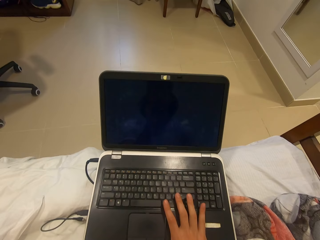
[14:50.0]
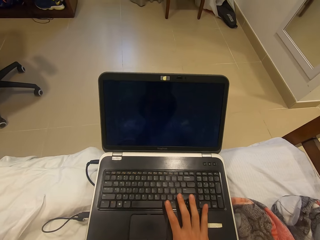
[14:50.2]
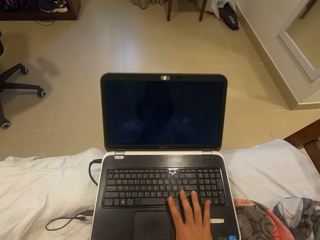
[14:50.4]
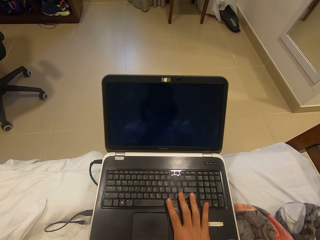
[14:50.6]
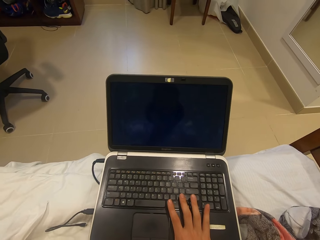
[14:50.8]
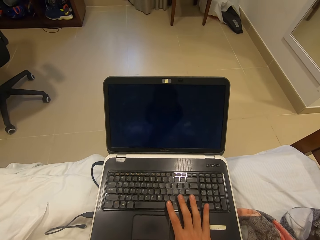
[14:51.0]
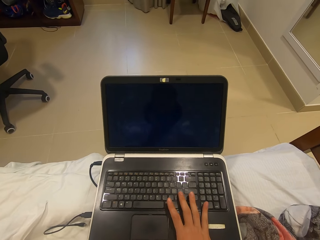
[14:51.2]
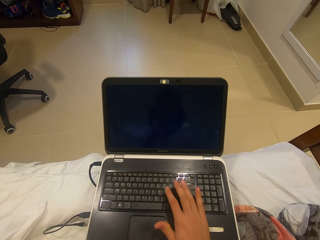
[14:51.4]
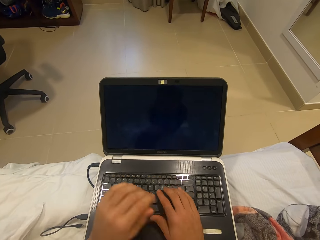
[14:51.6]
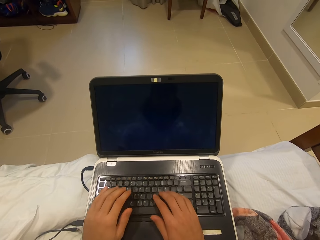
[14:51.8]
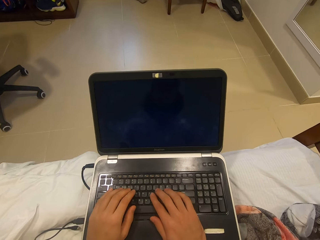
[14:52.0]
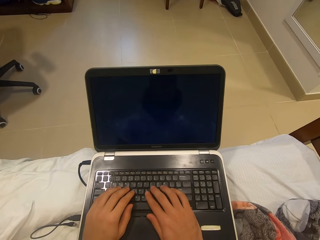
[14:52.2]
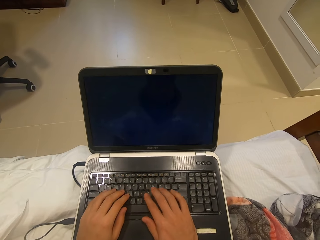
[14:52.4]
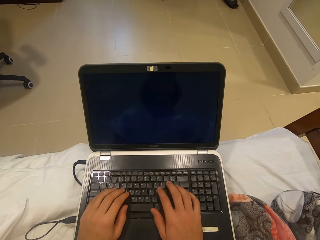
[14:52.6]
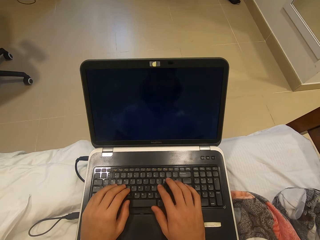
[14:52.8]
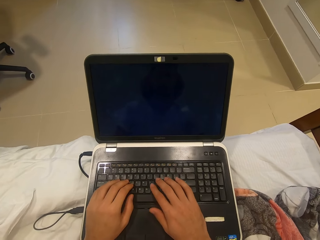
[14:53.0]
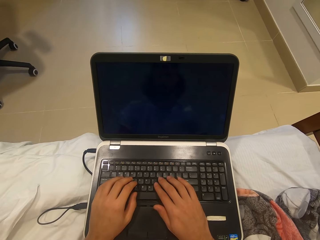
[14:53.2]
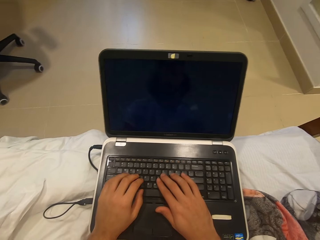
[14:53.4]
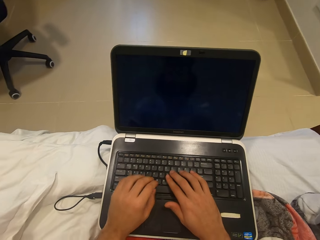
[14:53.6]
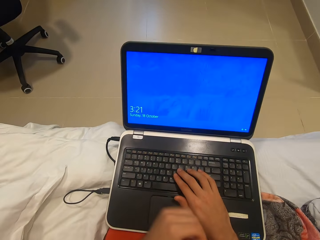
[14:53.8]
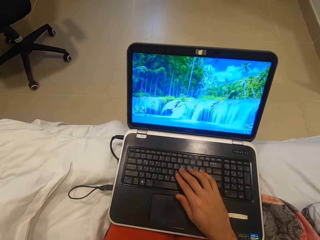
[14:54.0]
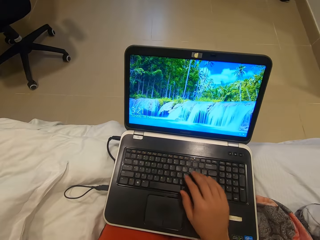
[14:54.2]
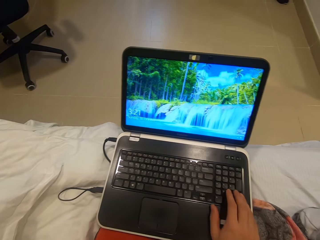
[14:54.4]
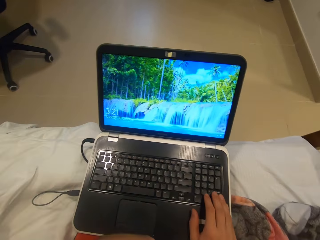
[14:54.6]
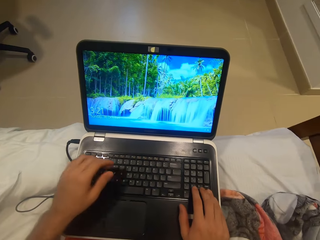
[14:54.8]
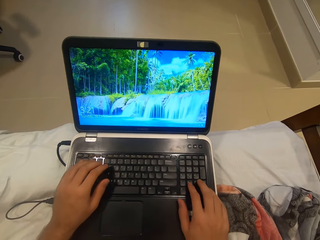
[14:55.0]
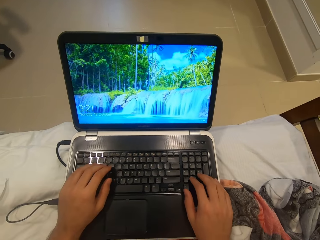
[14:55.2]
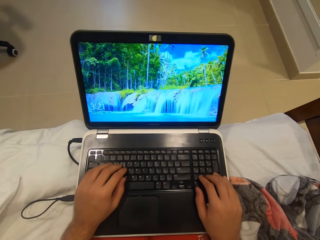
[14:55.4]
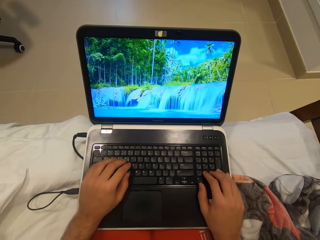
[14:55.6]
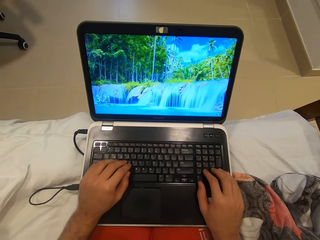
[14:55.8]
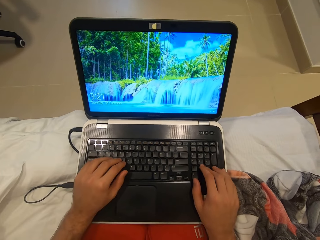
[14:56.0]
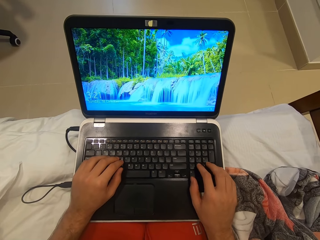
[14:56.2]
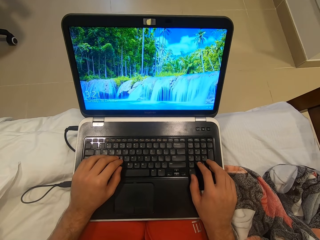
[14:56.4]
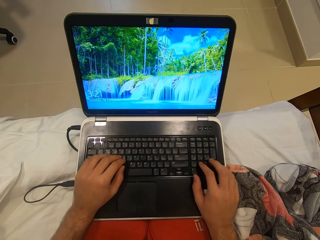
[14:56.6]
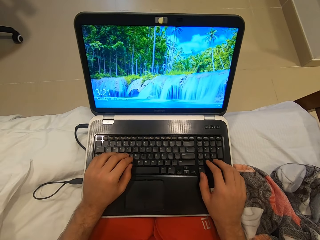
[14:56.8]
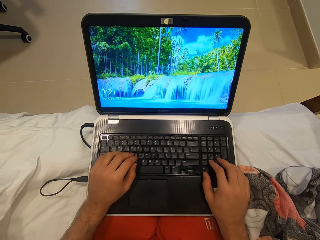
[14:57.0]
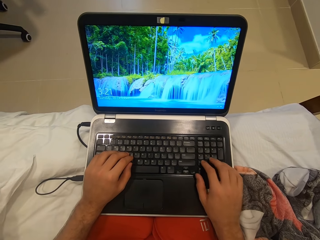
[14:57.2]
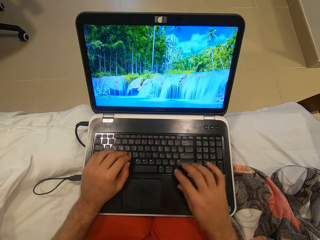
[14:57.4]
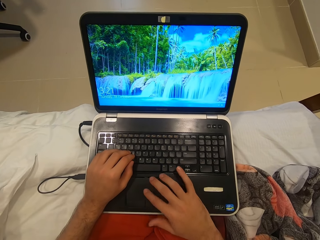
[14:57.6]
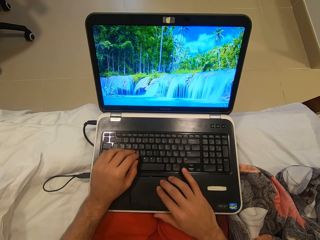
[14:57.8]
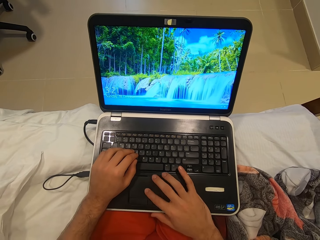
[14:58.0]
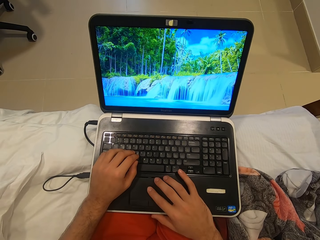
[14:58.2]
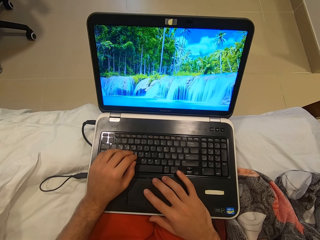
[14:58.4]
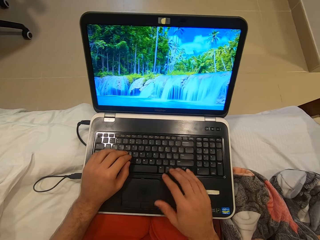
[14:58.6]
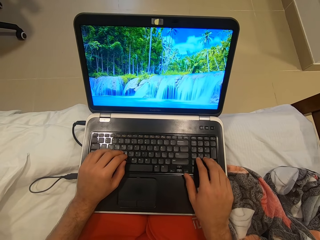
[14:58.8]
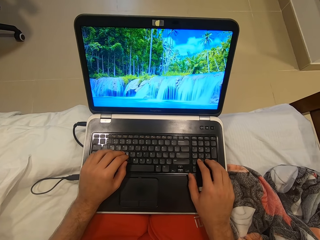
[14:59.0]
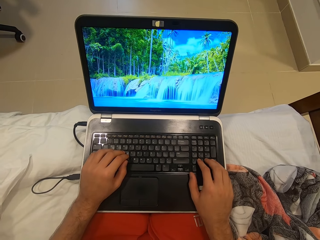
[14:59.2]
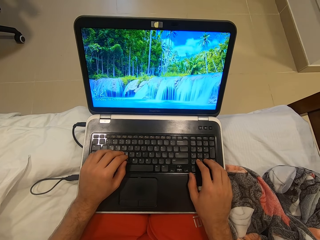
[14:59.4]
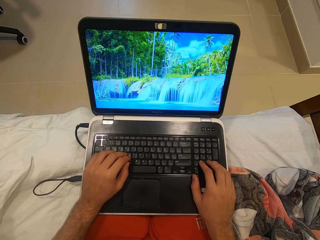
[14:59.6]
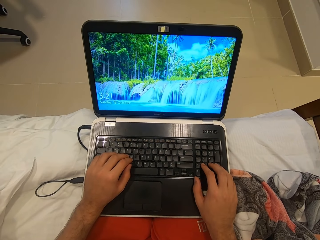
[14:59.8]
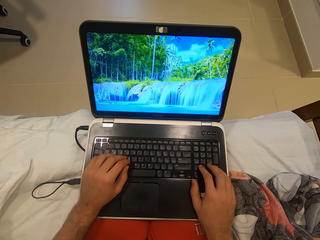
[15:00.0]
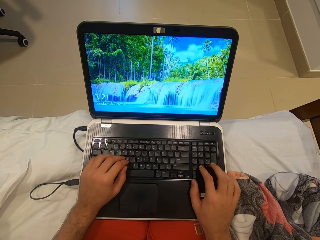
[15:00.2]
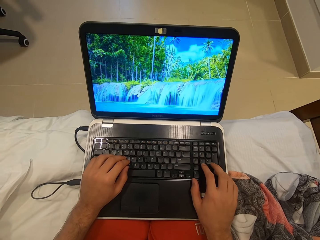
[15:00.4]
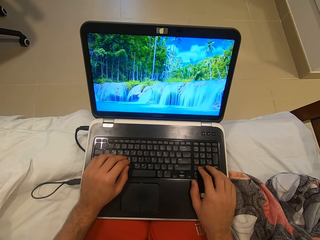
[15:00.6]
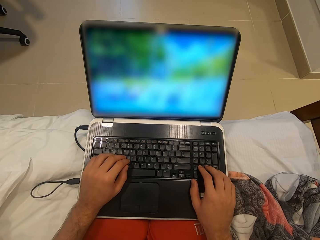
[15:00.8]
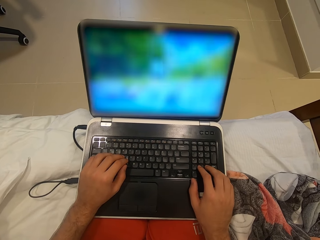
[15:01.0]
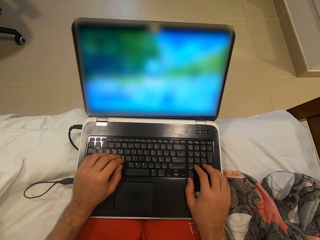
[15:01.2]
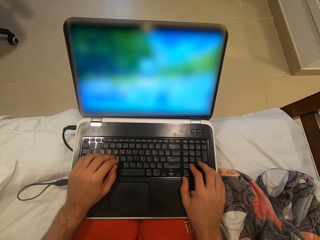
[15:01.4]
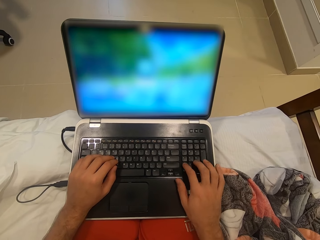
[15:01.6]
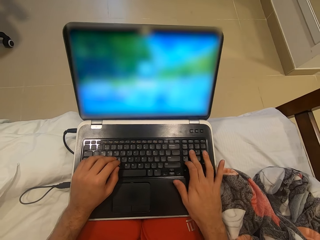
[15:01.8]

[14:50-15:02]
The camera wearer moves both hands around the keyboard of the laptop on her thighs. She opens the laptop. She operates the laptop on her thighs with her right hand.

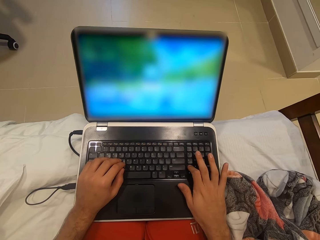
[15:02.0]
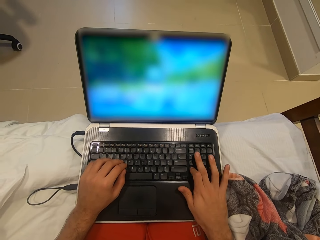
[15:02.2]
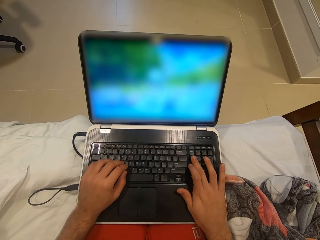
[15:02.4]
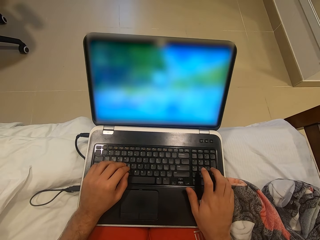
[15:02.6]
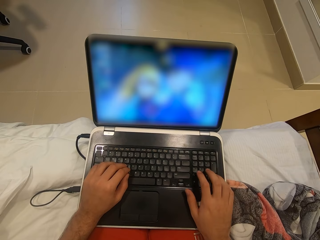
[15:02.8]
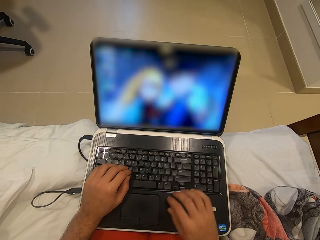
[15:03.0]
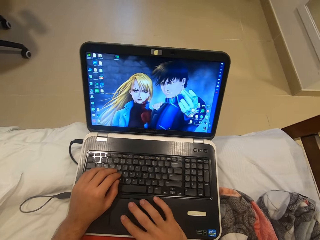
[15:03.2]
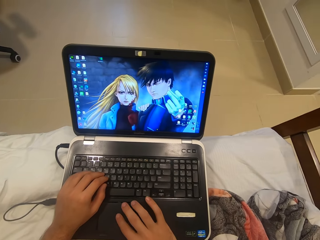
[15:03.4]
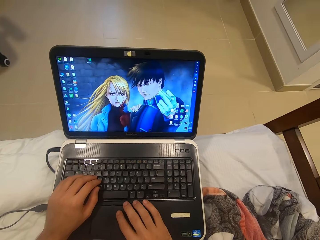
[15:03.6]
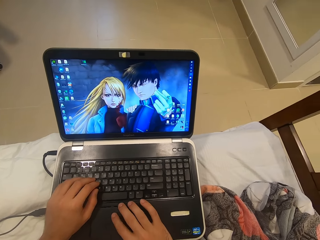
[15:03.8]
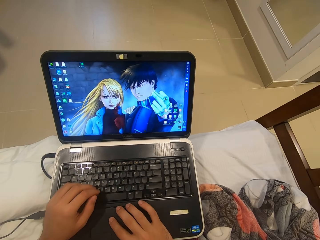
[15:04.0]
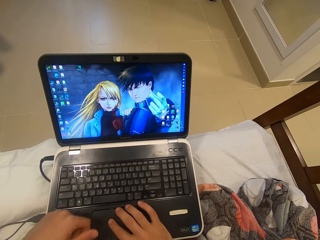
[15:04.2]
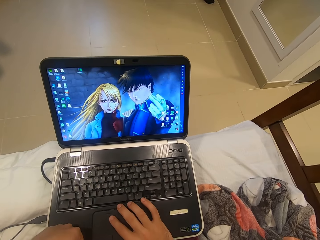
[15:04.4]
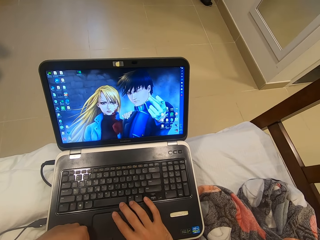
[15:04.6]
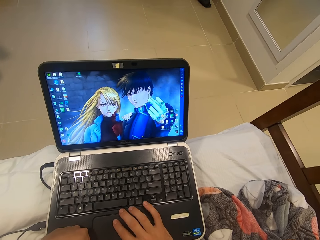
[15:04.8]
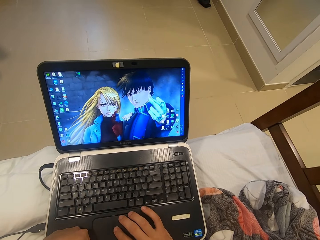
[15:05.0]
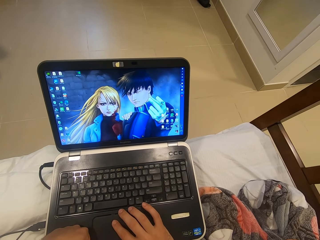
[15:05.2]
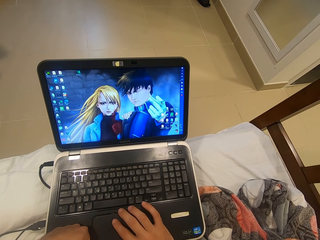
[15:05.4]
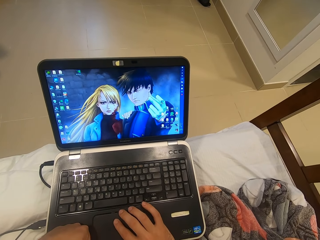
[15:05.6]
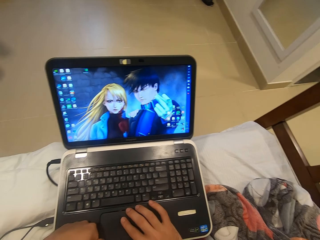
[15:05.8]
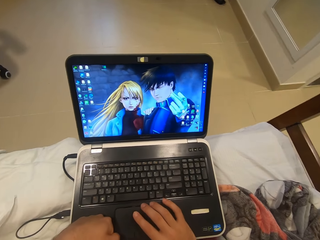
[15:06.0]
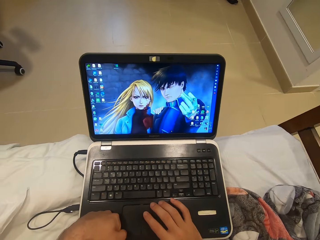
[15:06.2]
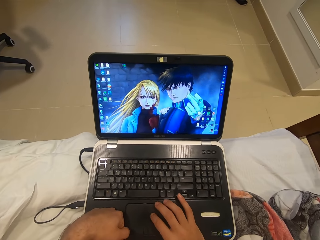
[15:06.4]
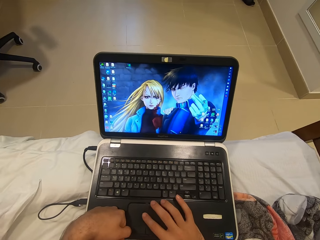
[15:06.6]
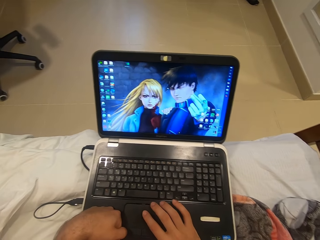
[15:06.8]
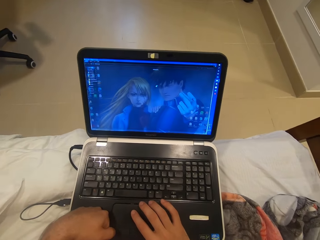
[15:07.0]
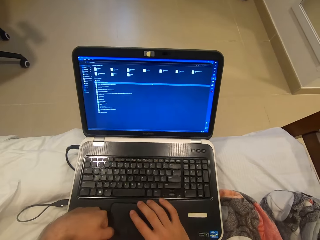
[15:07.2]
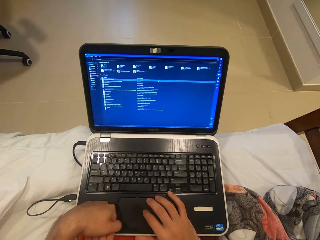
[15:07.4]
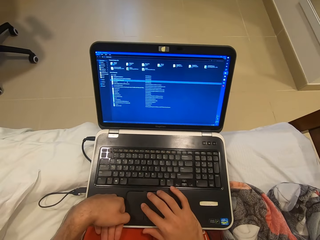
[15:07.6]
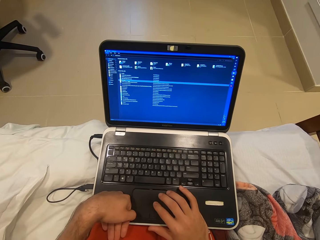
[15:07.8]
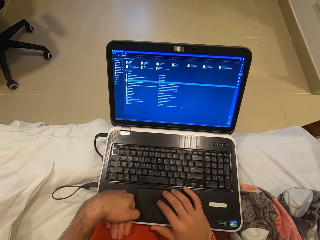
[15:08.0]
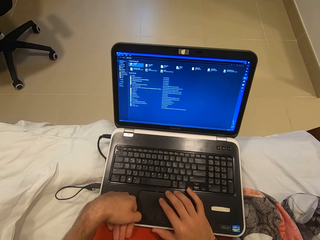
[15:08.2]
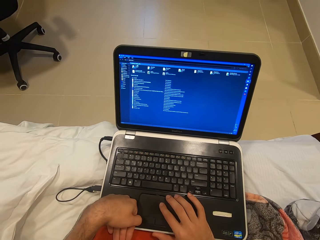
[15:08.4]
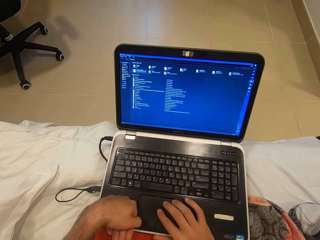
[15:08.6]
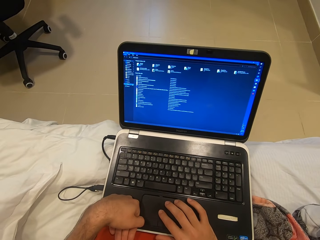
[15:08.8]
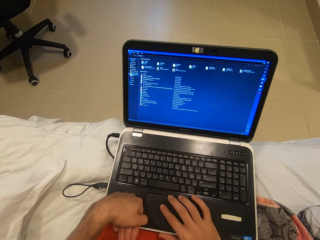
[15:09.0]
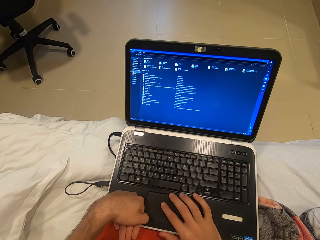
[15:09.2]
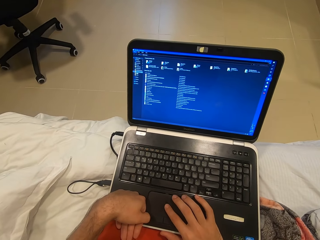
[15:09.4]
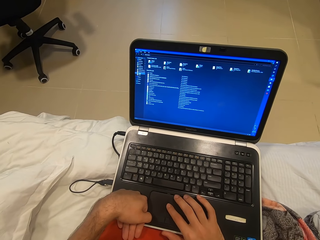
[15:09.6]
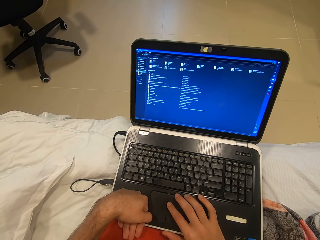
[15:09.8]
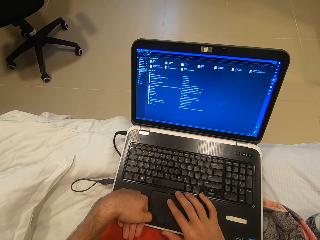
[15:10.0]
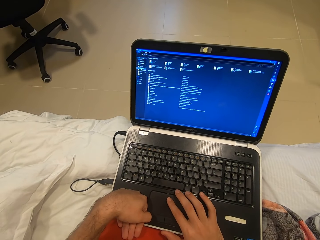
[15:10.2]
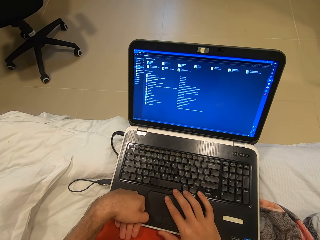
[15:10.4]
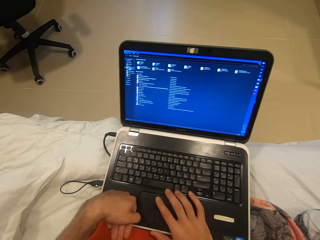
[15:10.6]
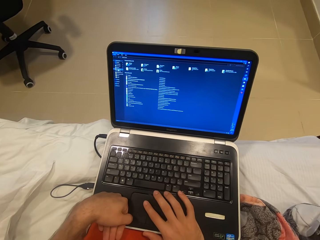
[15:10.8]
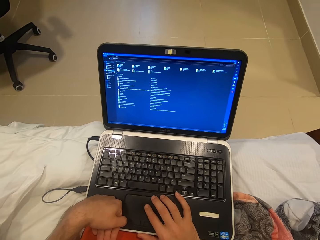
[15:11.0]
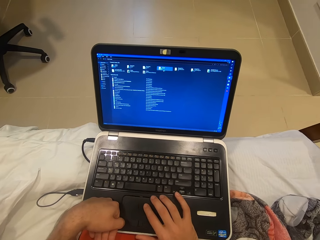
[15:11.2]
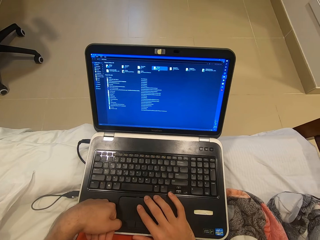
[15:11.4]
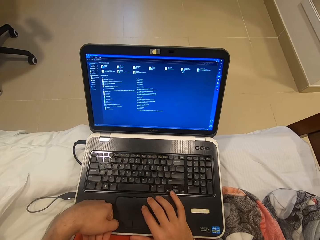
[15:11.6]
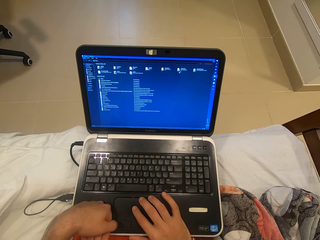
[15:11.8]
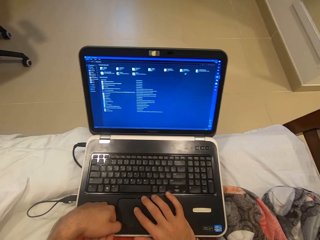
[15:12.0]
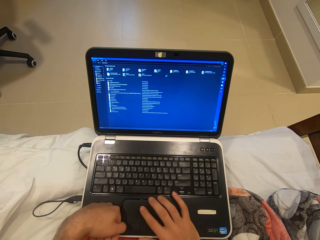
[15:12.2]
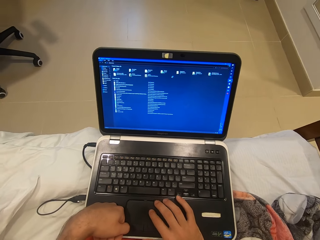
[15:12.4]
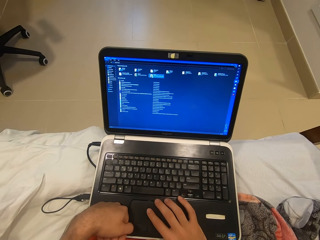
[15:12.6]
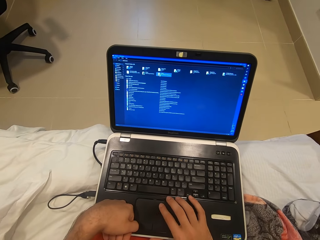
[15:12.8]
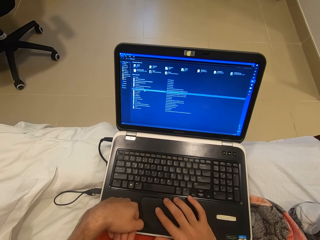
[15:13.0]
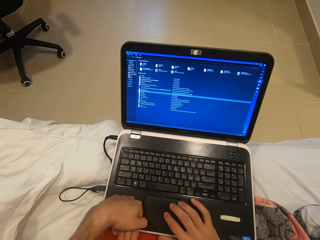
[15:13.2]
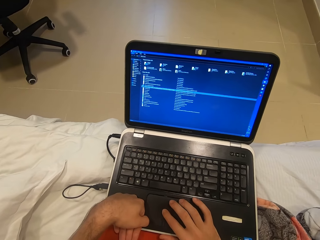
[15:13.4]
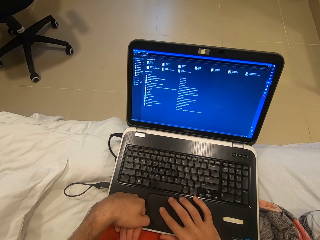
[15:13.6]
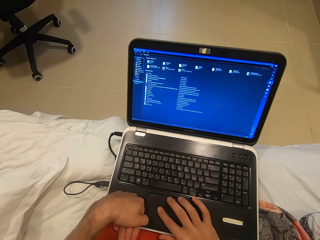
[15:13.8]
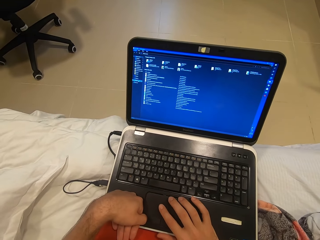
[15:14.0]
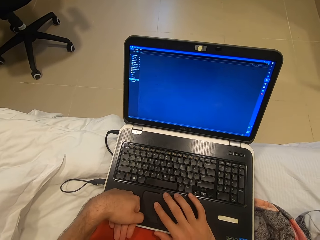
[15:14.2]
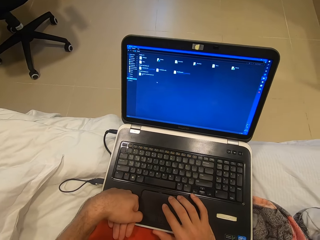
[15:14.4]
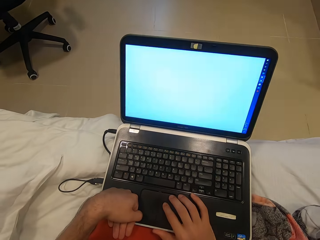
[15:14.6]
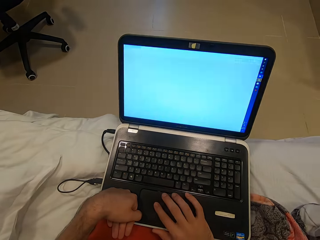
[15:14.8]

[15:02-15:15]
The camera wearer opens a window. They work on a laptop.
